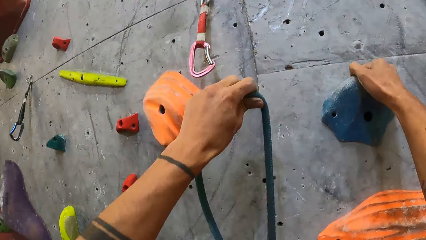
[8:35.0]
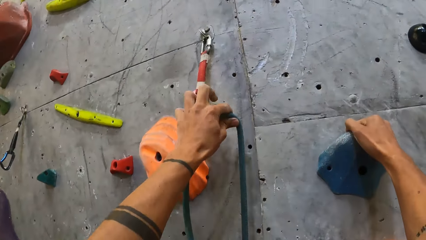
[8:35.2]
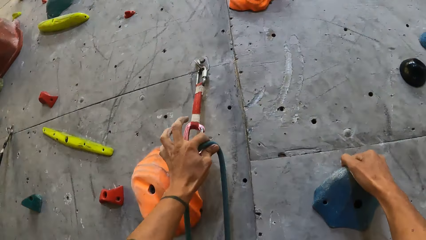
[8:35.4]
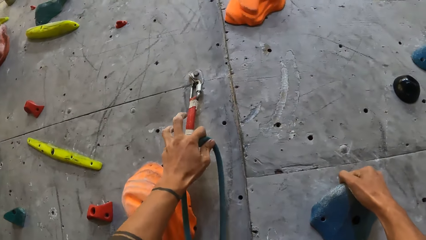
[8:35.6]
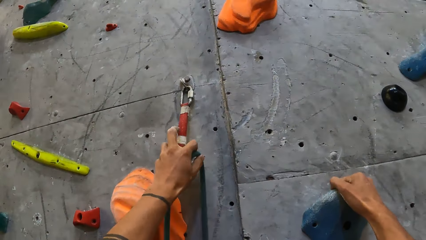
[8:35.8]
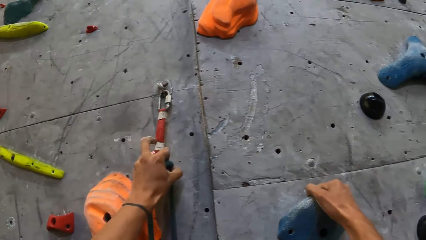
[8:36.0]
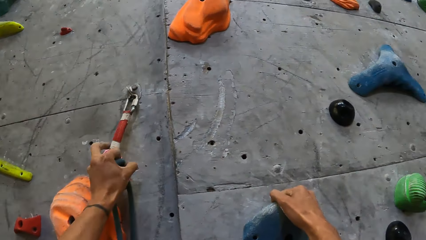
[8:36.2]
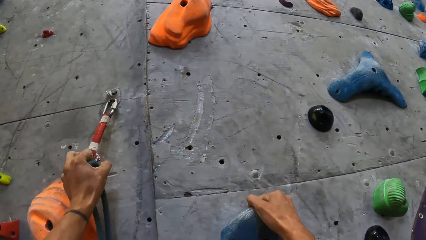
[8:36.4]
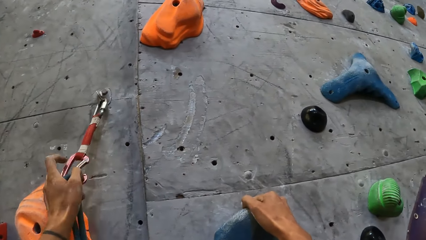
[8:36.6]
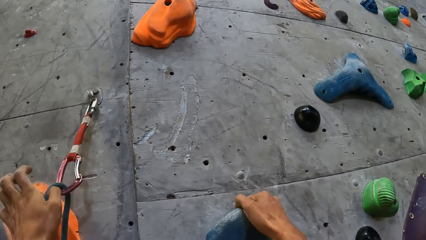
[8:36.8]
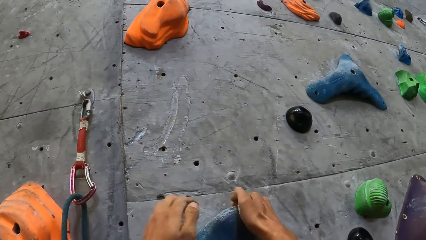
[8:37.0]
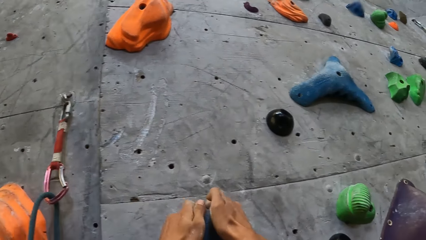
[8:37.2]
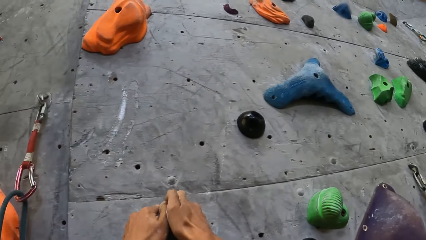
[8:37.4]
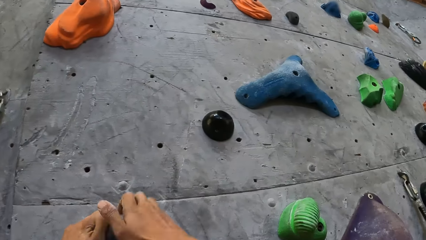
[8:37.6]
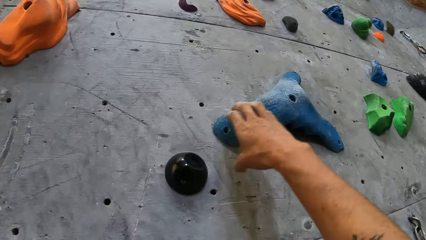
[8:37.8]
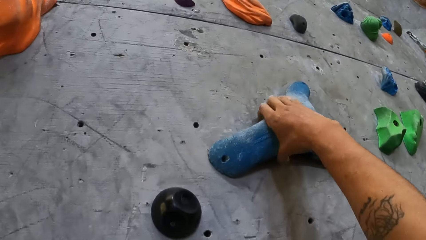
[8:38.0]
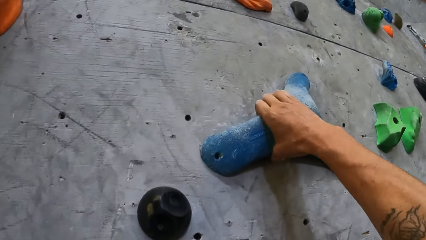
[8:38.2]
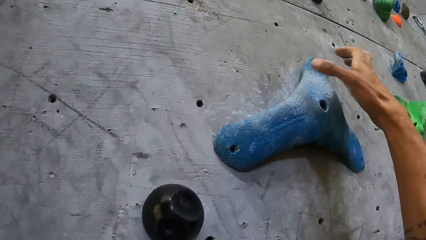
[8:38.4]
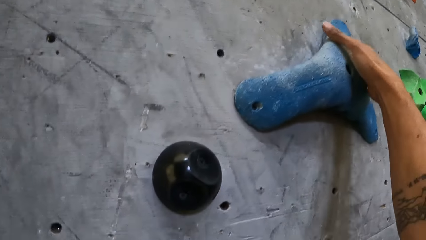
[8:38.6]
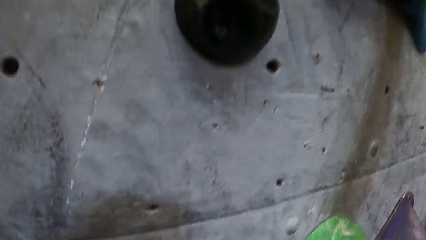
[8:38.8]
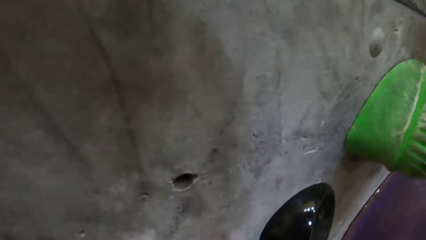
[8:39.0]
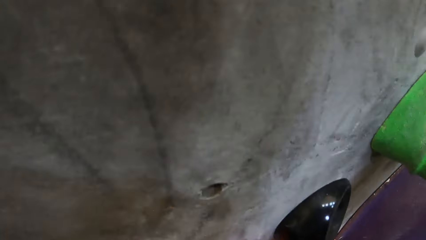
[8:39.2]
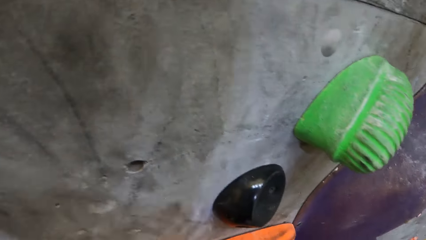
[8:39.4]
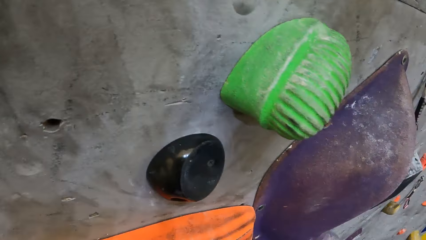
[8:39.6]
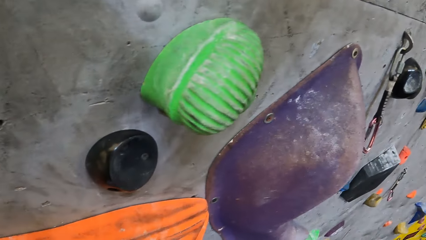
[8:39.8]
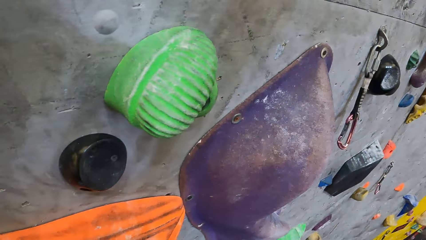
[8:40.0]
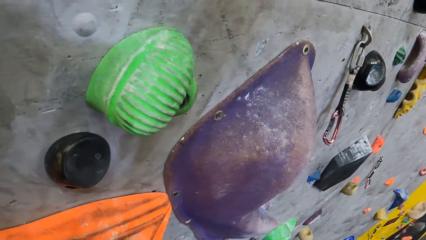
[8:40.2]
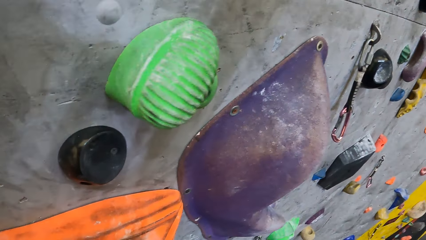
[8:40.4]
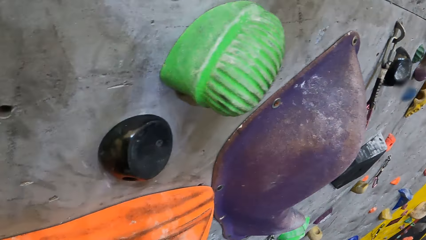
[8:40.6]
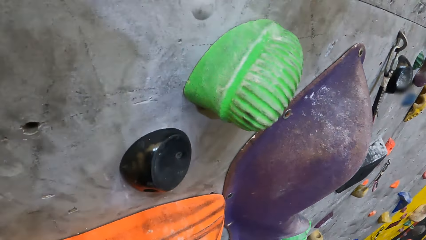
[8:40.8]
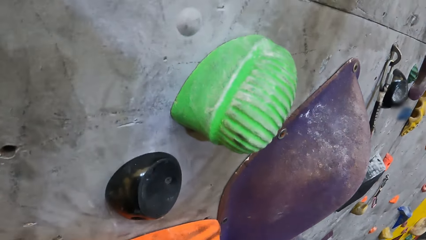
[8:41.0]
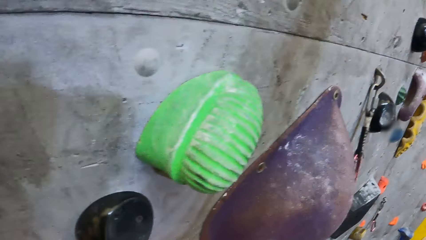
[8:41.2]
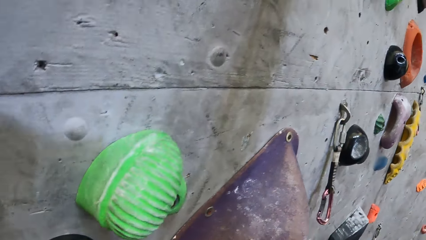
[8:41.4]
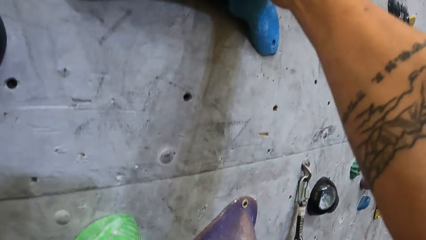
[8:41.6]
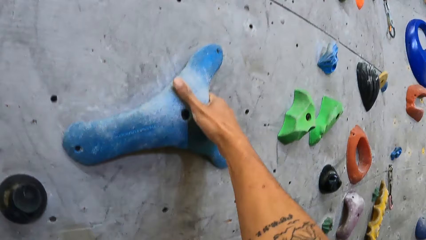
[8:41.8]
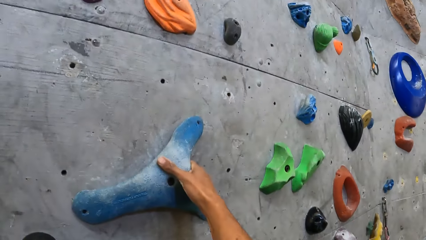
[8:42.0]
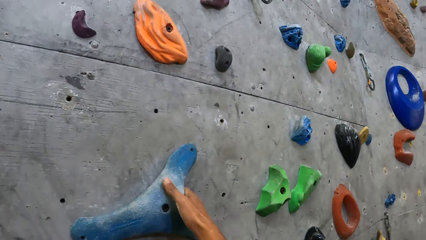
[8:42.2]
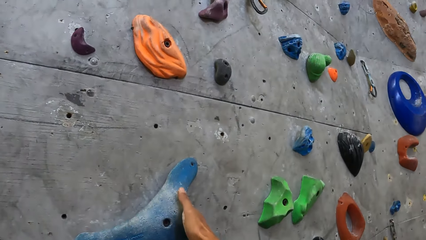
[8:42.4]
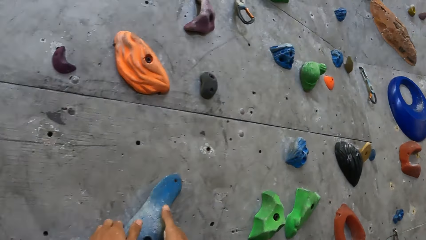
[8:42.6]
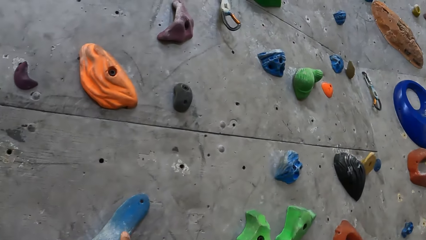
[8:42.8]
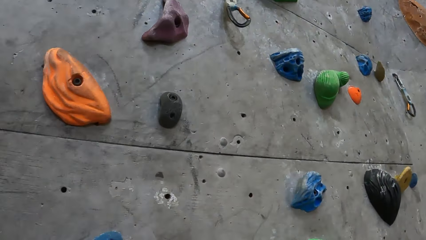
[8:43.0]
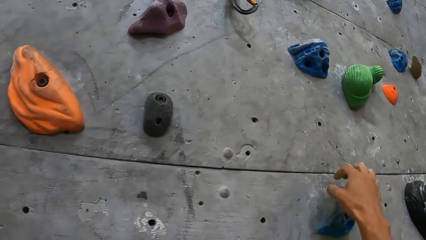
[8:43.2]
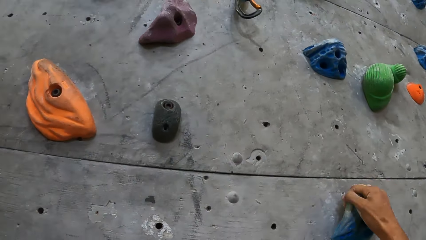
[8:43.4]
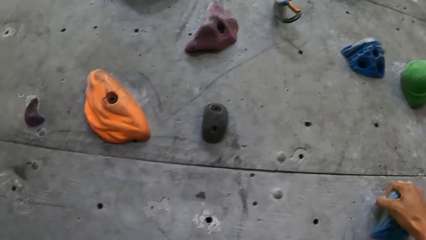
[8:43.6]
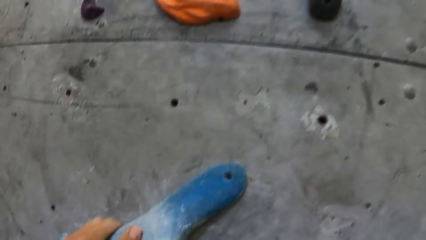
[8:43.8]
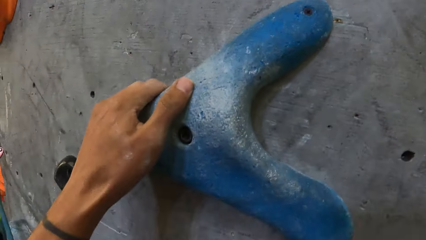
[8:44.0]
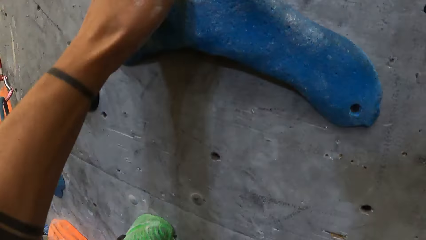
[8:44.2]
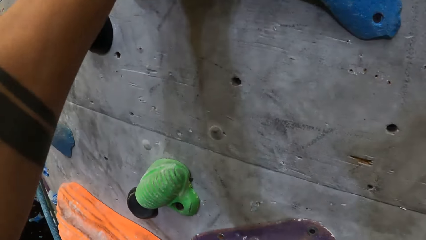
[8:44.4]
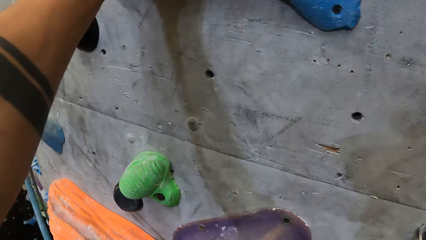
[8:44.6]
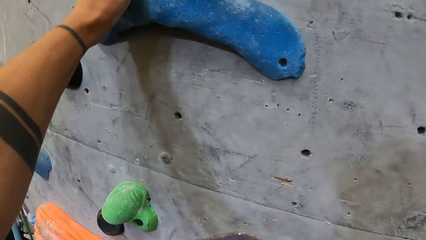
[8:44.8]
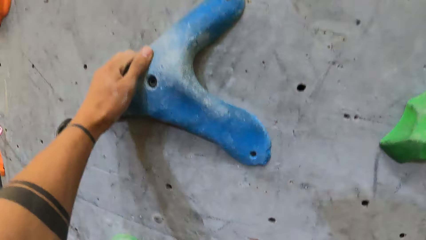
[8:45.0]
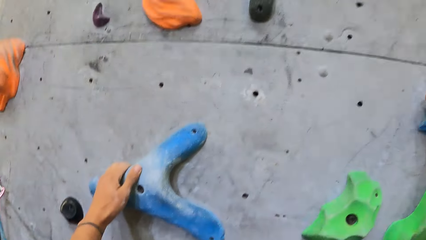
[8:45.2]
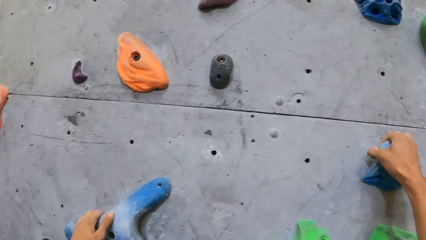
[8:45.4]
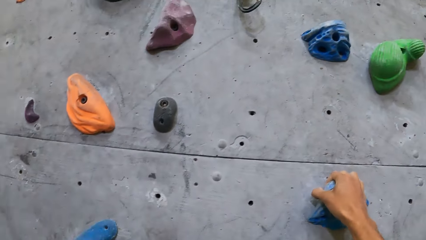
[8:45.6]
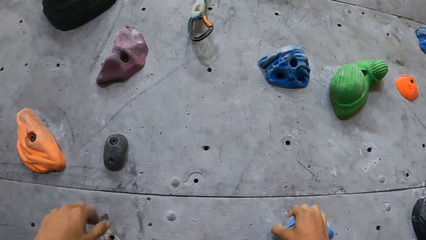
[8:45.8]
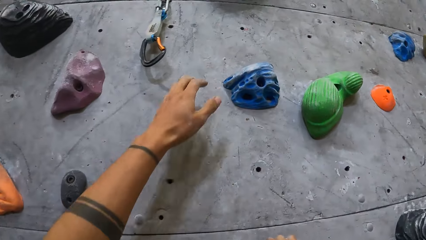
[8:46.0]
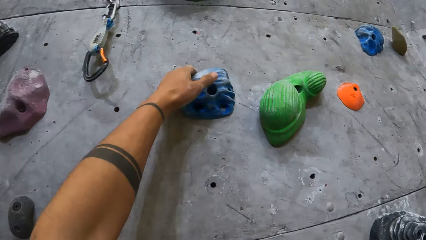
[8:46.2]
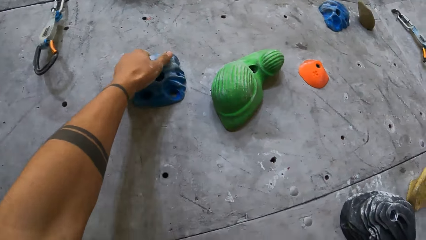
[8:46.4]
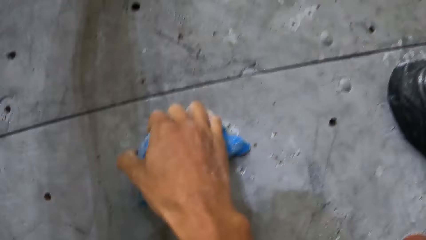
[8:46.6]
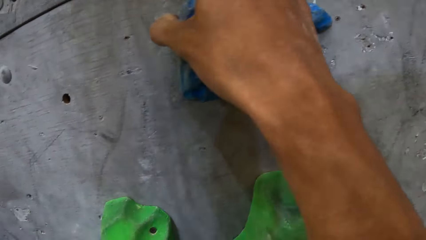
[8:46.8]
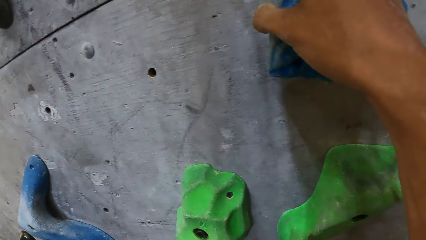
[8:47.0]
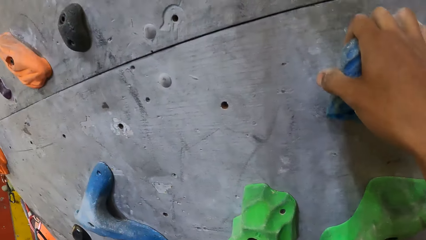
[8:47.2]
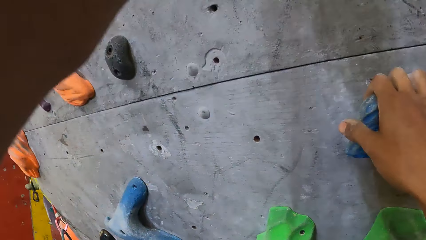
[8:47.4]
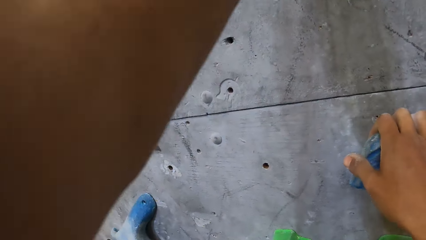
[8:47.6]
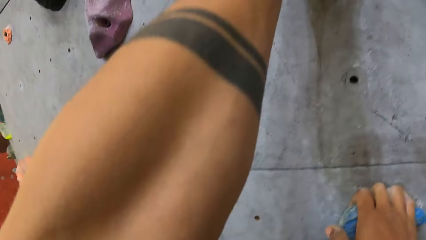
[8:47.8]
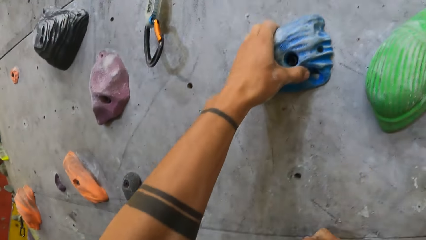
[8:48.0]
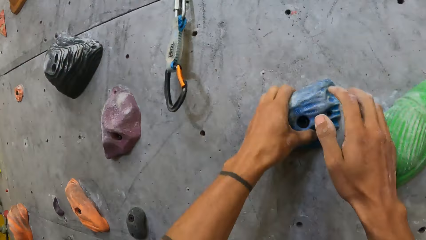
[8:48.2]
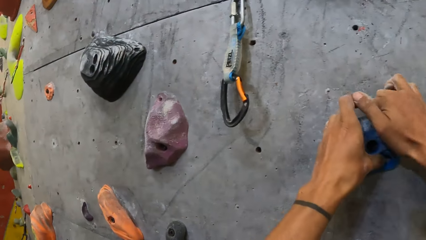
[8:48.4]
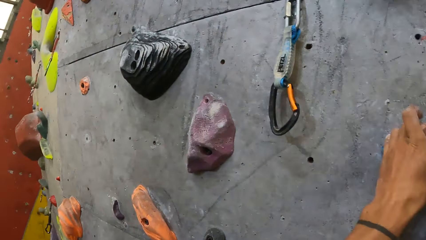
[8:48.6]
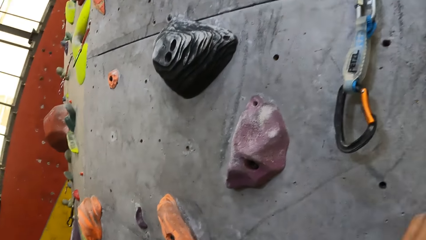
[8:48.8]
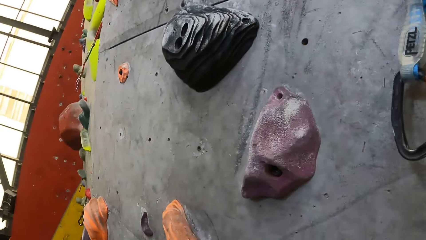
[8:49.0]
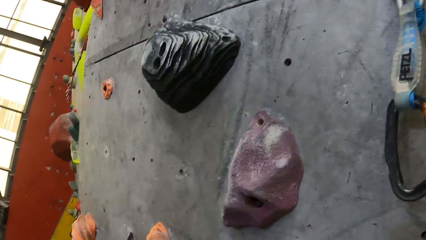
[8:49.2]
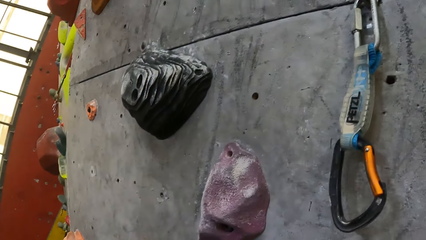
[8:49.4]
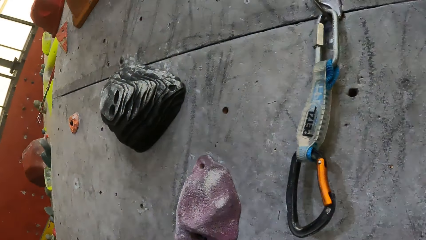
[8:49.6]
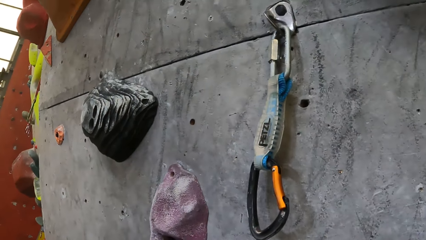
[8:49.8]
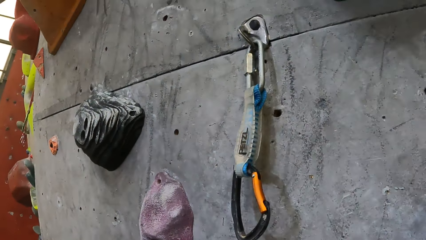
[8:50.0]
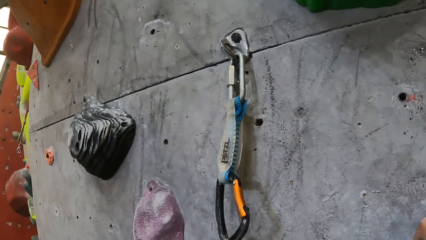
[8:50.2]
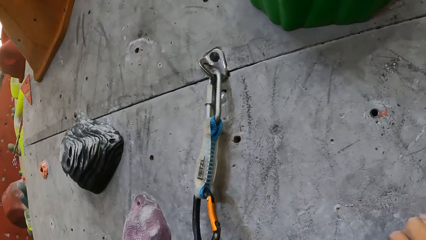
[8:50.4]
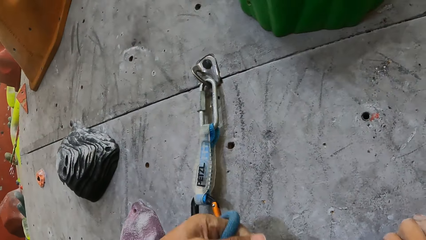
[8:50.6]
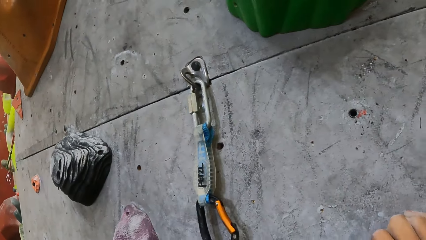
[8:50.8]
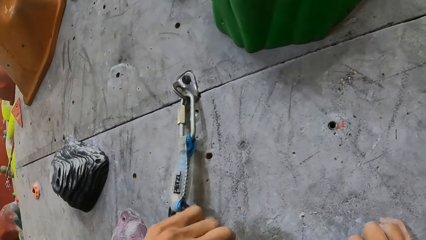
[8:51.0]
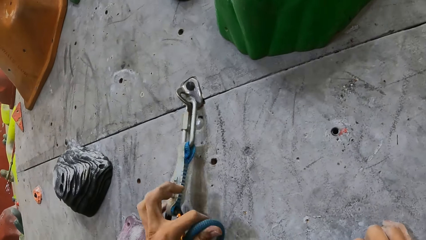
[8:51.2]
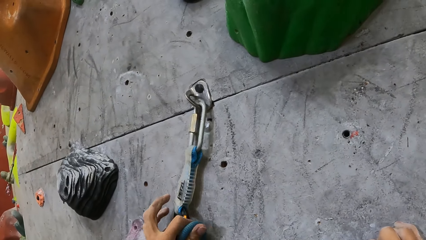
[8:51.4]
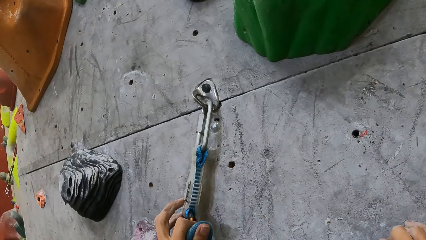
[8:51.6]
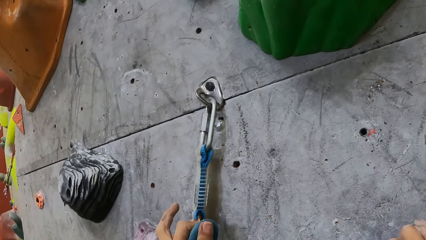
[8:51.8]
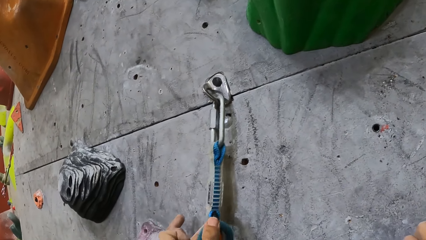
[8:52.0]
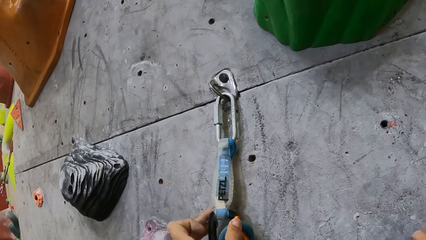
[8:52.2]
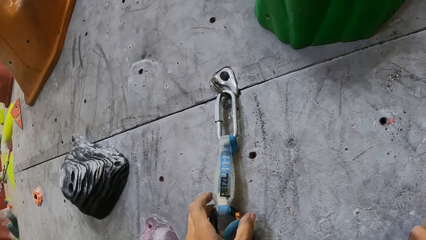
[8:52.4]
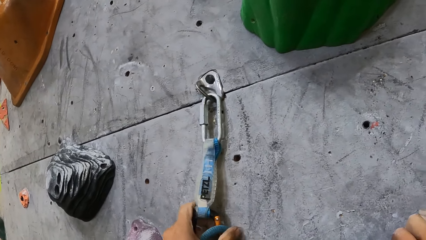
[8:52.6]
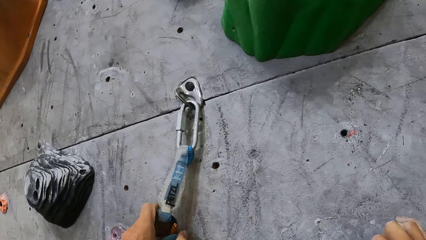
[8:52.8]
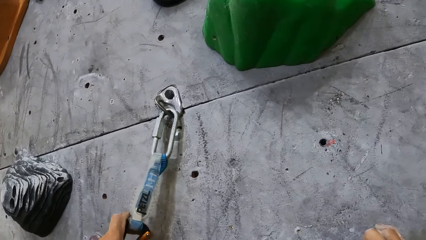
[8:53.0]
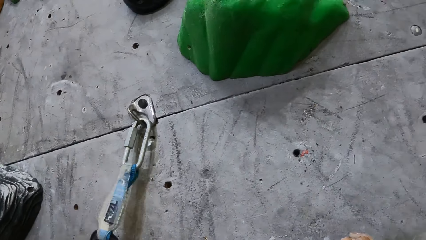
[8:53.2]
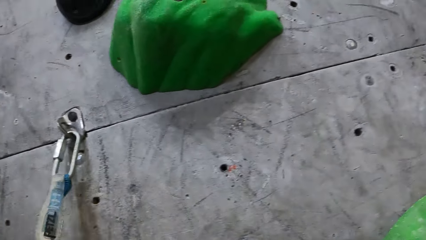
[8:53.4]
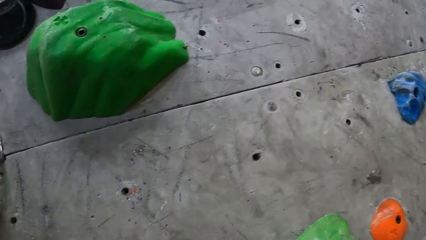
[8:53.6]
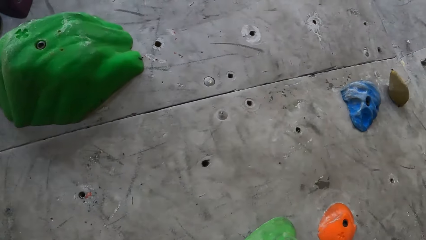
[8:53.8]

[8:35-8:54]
The camera wearer hooks a safety rope on the wall. They climb the wall. They hook the safety rope on the wall.
